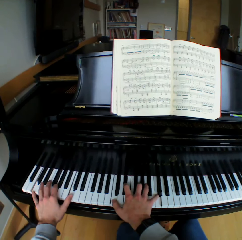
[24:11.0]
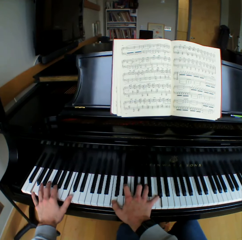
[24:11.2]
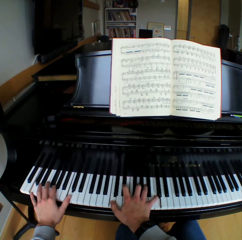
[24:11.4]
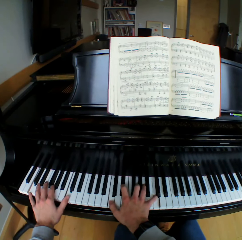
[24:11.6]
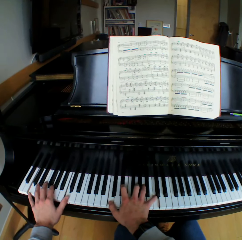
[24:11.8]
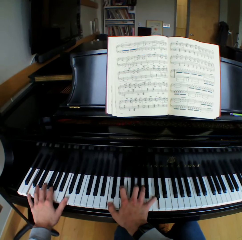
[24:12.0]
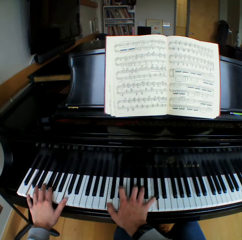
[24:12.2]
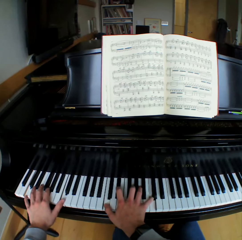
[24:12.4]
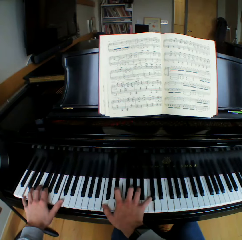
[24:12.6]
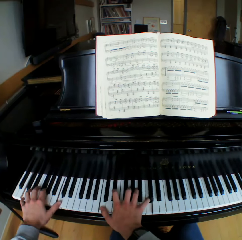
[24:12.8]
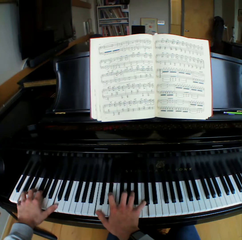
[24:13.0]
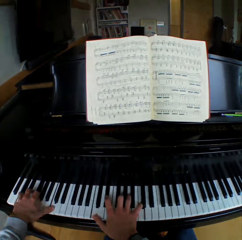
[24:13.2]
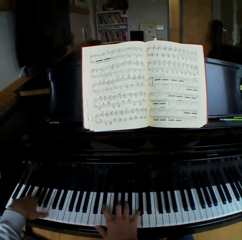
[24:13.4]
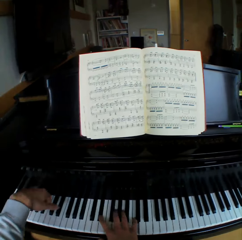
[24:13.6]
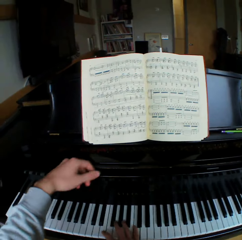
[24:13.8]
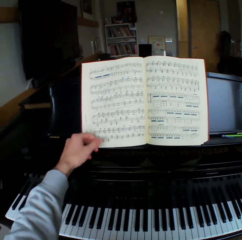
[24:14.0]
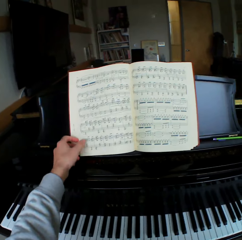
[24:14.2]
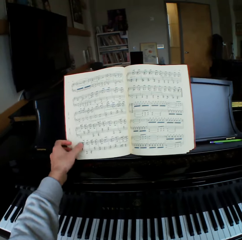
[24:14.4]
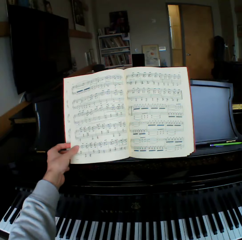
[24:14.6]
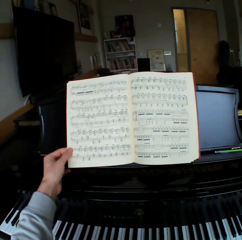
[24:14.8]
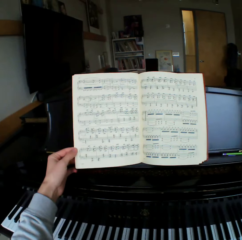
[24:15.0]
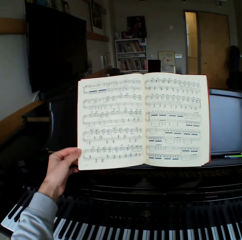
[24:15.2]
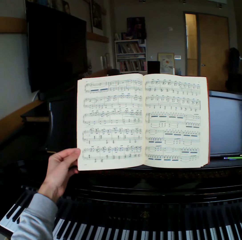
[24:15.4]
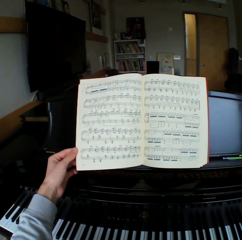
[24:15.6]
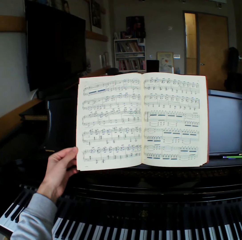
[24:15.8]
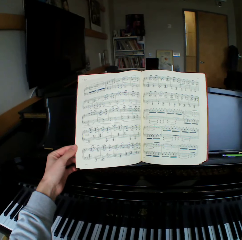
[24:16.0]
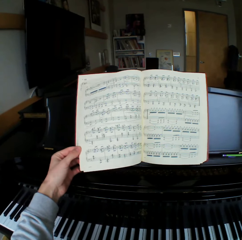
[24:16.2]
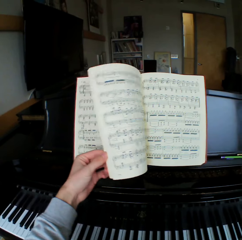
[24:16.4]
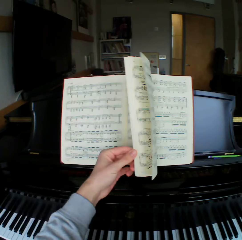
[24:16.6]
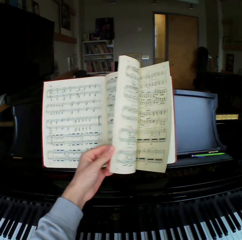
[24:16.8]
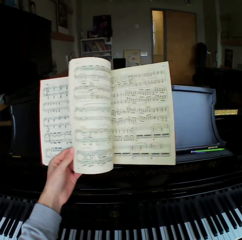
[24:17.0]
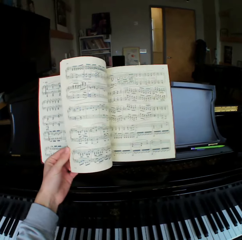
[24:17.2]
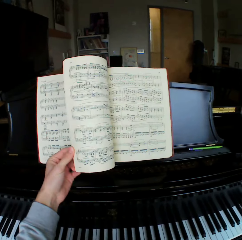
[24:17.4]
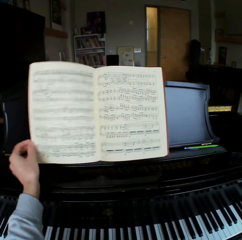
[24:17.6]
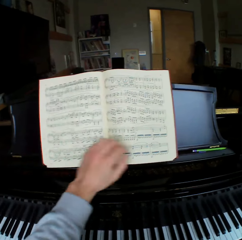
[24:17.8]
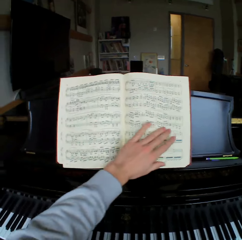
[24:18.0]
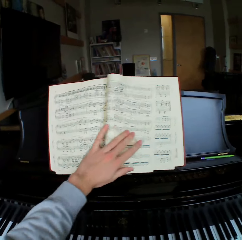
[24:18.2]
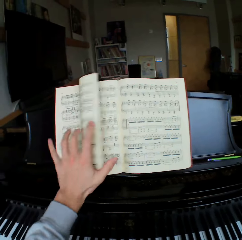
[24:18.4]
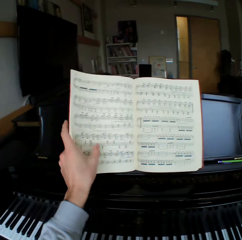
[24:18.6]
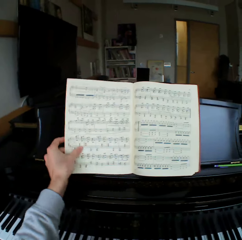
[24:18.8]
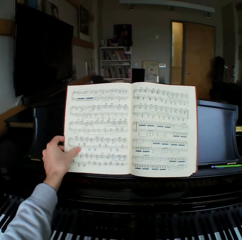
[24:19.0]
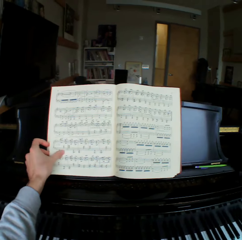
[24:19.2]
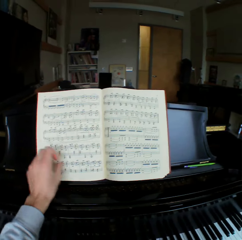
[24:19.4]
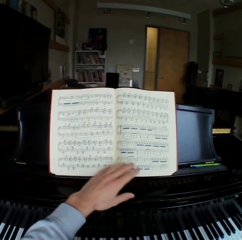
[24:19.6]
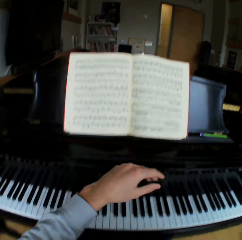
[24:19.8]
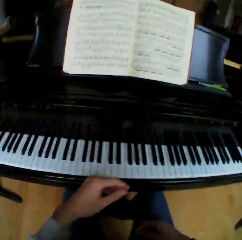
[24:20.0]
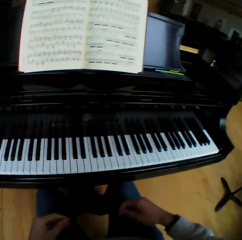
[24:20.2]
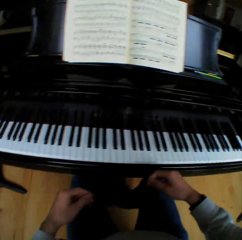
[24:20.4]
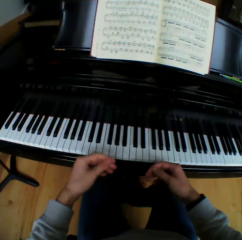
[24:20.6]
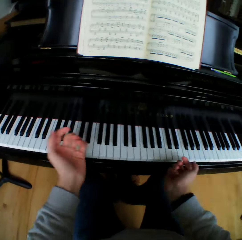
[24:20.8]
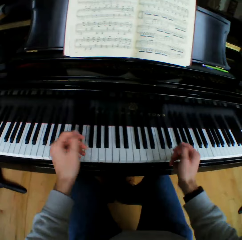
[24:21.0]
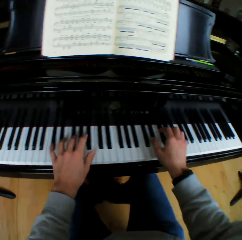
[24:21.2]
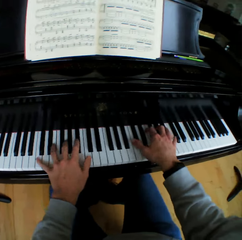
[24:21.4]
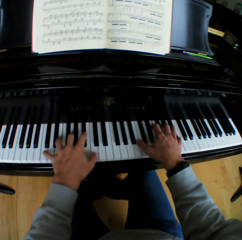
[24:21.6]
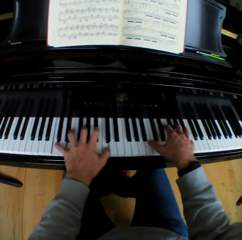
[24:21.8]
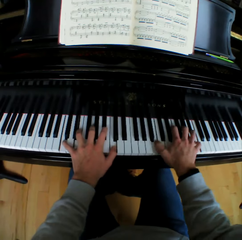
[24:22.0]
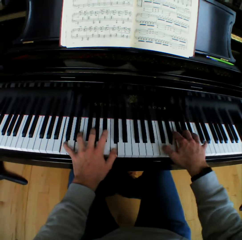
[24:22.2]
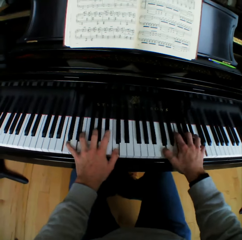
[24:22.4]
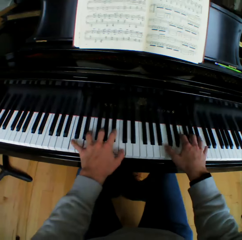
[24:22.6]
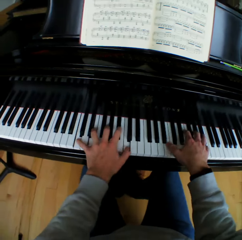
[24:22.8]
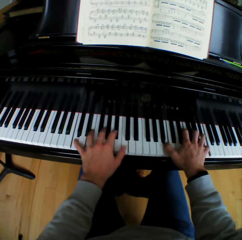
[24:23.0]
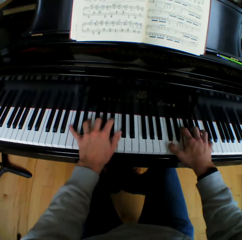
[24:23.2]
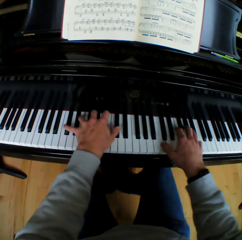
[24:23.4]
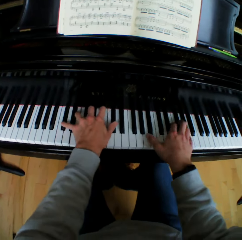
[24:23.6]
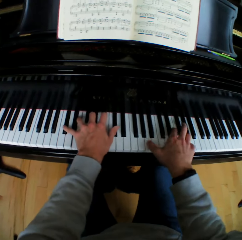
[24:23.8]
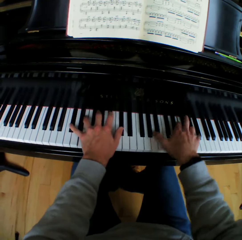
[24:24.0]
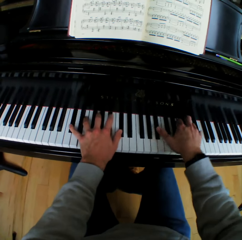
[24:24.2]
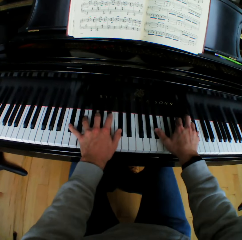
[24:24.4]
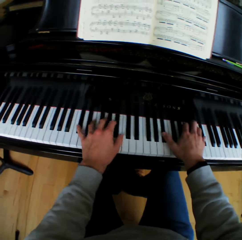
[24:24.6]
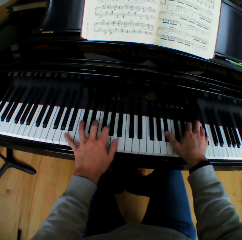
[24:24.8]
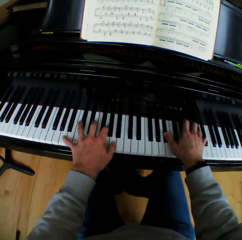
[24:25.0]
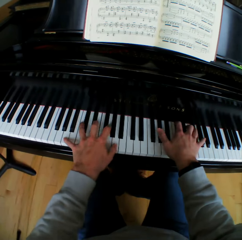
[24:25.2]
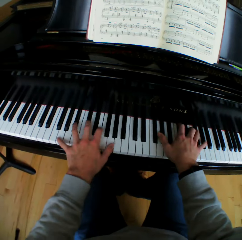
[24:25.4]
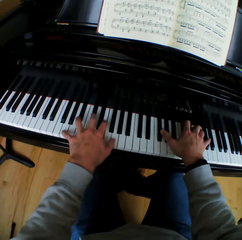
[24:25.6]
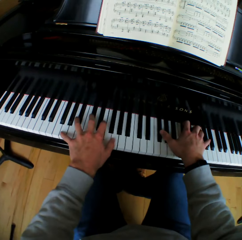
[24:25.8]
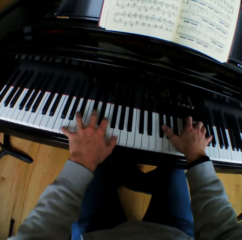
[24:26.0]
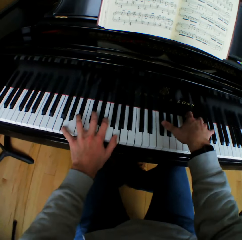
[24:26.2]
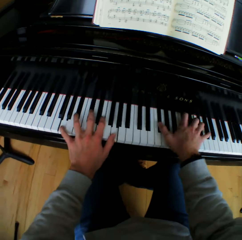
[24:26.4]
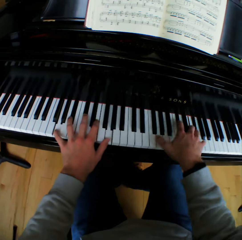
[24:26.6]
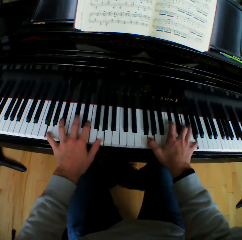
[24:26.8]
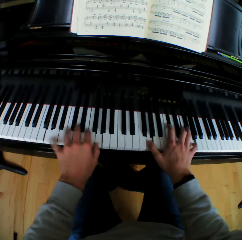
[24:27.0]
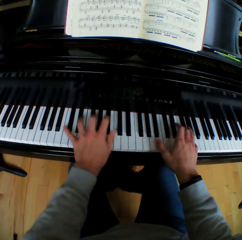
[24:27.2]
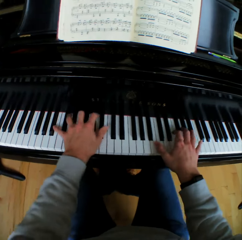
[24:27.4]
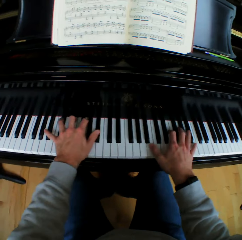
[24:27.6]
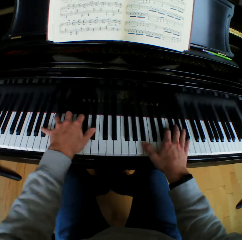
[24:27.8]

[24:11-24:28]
The camera wearer takes both hands off the piano. He holds the pages. He flips a music note sheet on the hymn book to the right with his left hand. He releases a page and closes the page. He flips another music note sheet to the left with his left hand. He touches the book. He flexes his hands. He plays the piano with both hands.

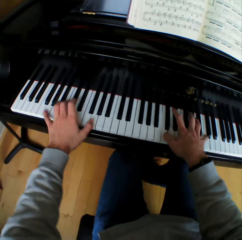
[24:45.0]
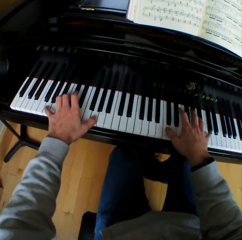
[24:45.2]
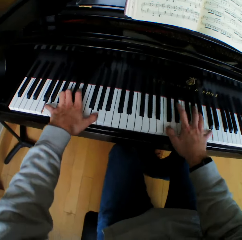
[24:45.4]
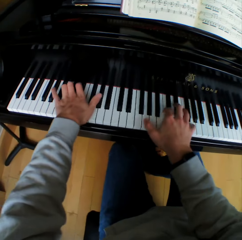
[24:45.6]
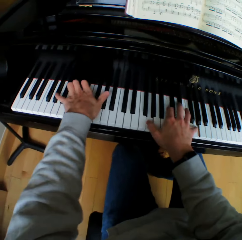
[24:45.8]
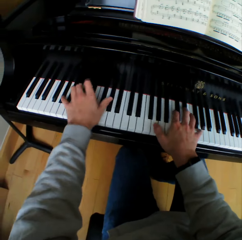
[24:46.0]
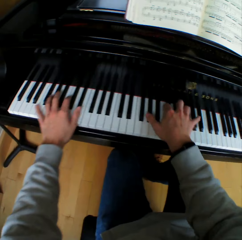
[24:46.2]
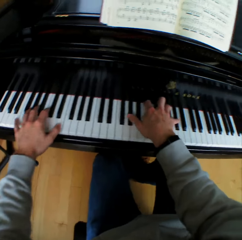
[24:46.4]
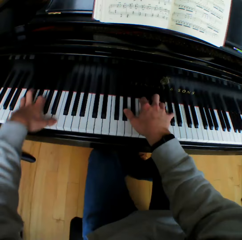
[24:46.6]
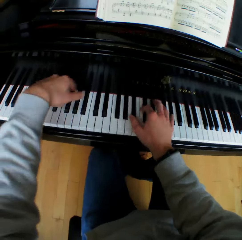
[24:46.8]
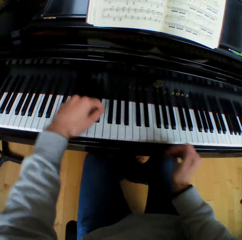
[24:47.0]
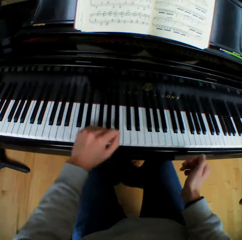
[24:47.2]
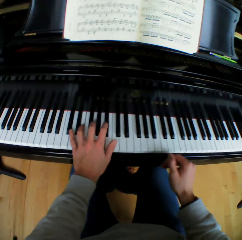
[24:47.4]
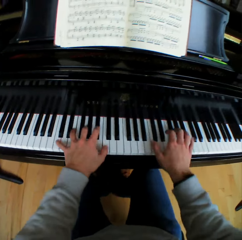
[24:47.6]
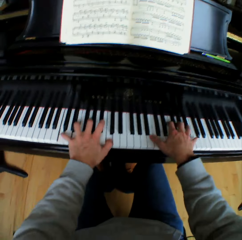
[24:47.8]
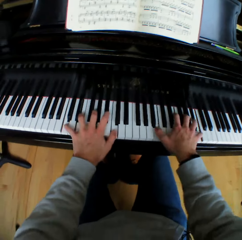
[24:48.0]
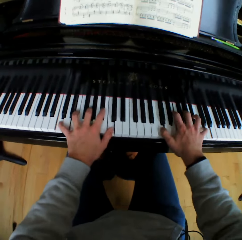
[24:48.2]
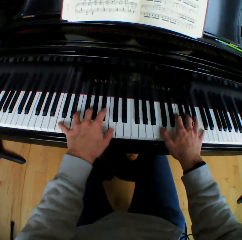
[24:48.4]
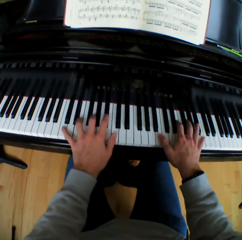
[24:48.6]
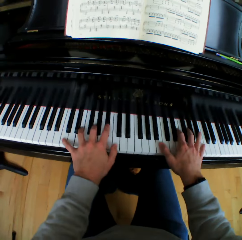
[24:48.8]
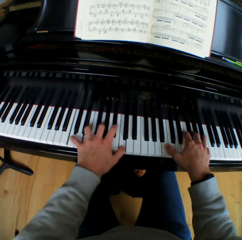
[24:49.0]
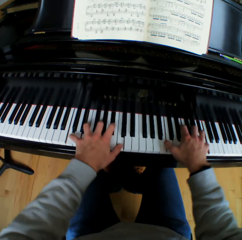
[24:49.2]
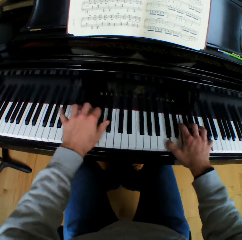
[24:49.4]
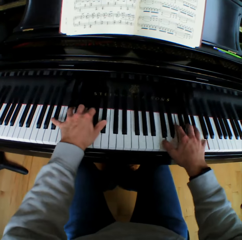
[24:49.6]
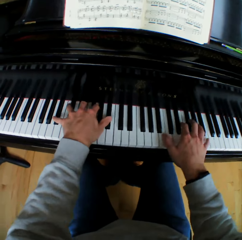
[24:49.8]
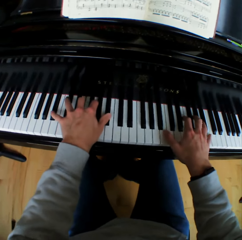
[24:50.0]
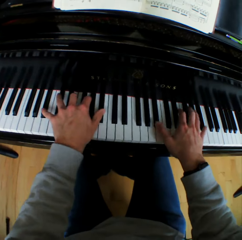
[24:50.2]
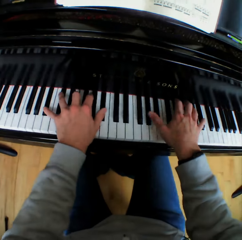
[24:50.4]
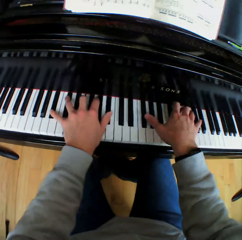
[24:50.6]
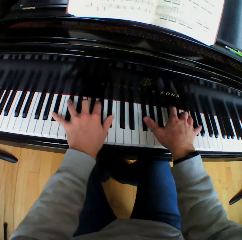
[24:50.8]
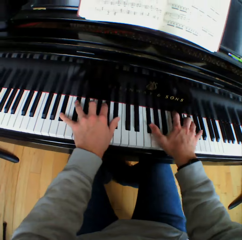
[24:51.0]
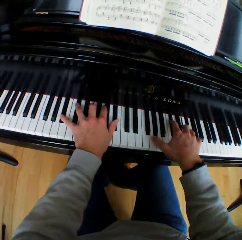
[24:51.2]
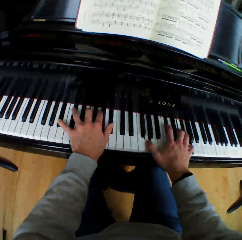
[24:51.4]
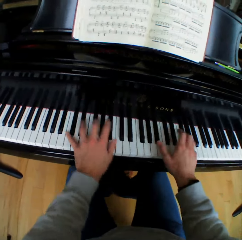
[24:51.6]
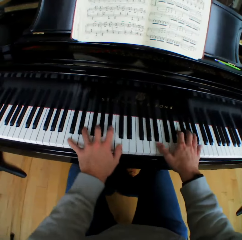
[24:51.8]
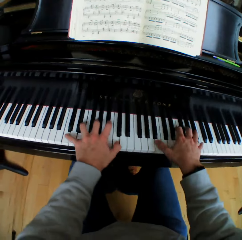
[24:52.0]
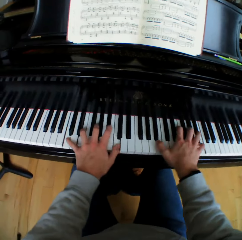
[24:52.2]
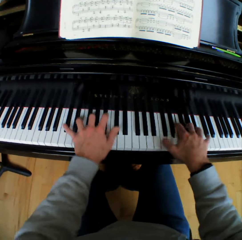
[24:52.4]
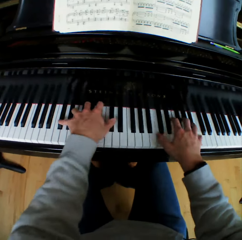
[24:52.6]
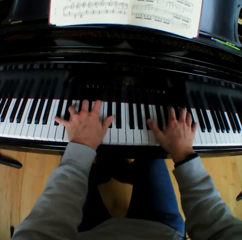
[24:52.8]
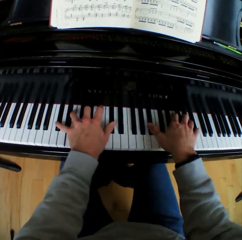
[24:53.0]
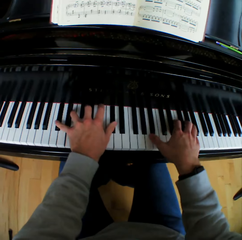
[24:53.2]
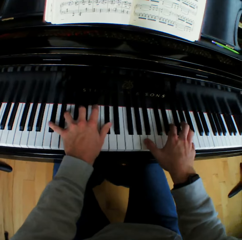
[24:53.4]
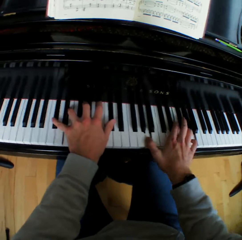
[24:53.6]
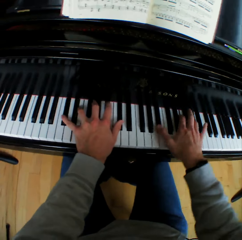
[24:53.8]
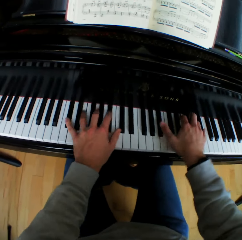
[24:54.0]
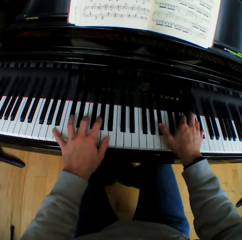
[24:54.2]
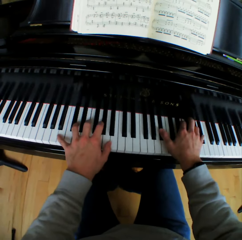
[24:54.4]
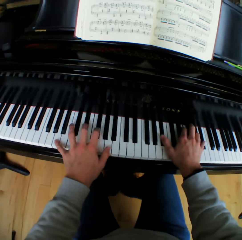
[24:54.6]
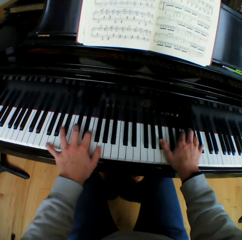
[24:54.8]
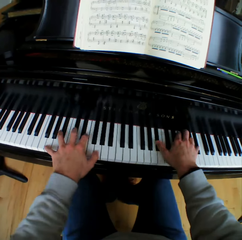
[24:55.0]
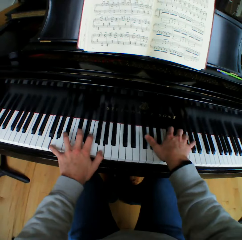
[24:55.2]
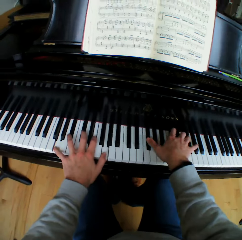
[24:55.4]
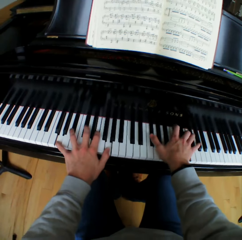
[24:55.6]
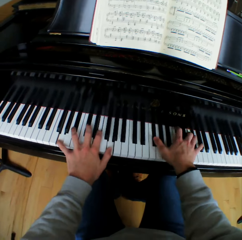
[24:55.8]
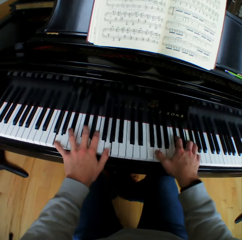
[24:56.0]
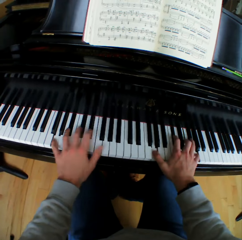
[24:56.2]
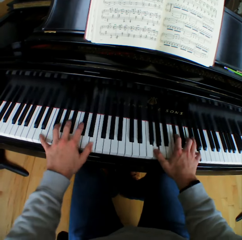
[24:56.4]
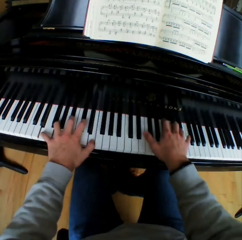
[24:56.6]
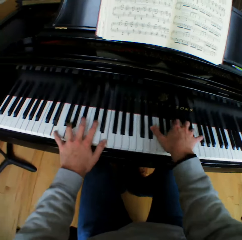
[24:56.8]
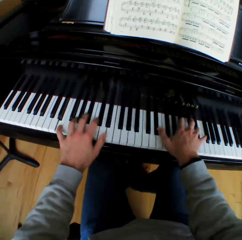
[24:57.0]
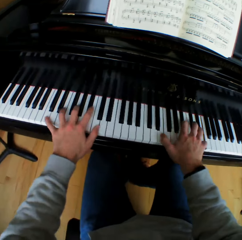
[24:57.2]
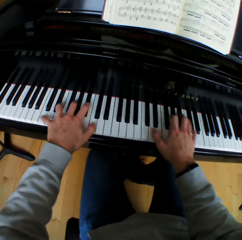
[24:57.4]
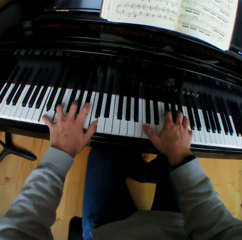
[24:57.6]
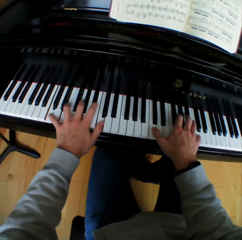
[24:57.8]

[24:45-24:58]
The camera wearer lifts his hands. He plays the piano.
